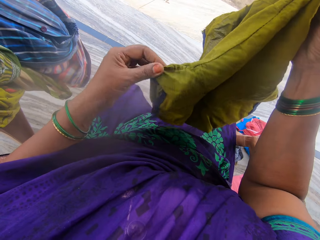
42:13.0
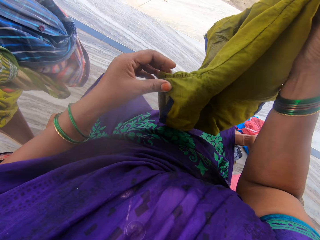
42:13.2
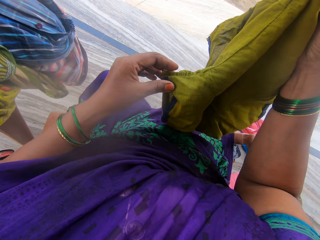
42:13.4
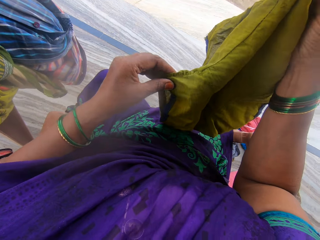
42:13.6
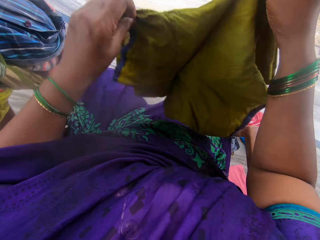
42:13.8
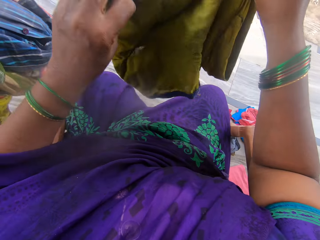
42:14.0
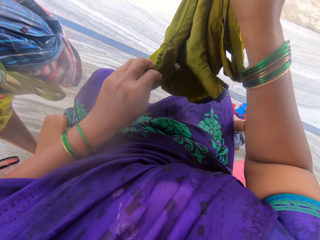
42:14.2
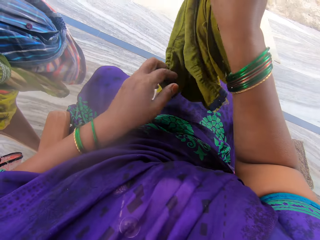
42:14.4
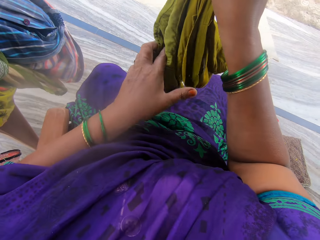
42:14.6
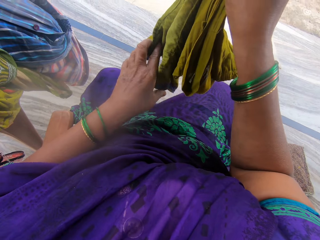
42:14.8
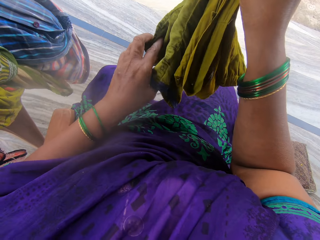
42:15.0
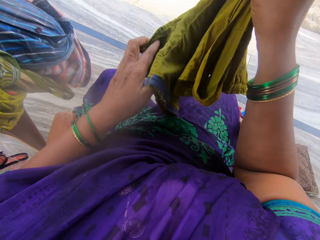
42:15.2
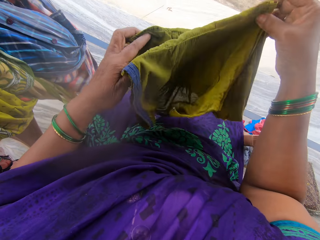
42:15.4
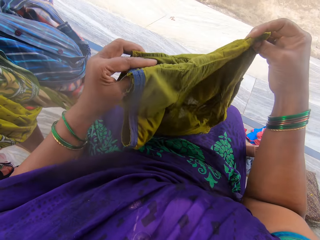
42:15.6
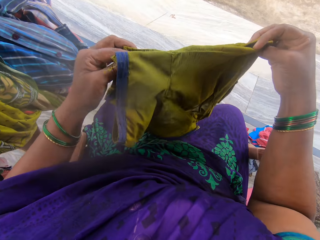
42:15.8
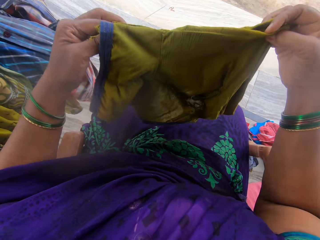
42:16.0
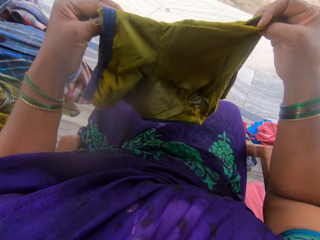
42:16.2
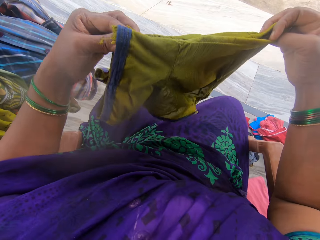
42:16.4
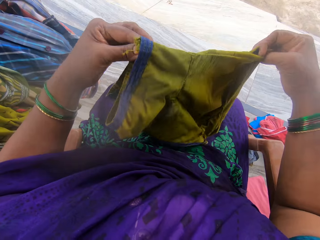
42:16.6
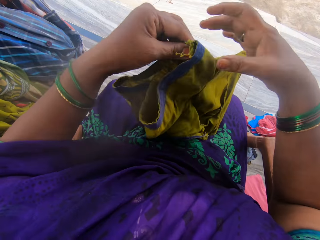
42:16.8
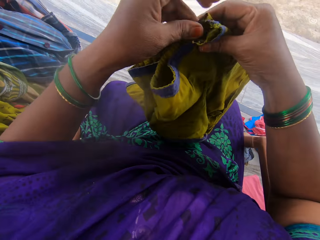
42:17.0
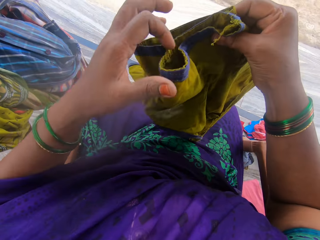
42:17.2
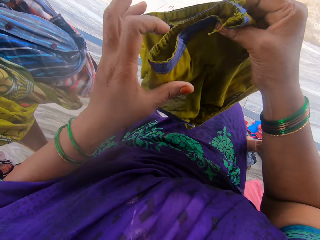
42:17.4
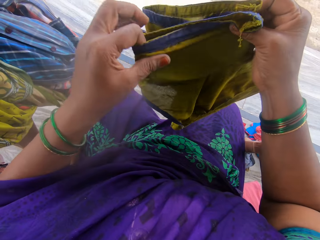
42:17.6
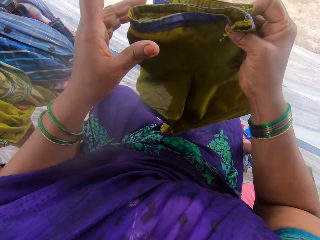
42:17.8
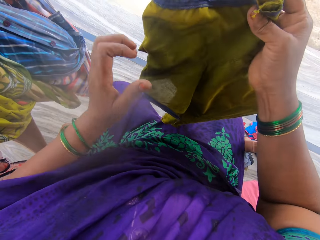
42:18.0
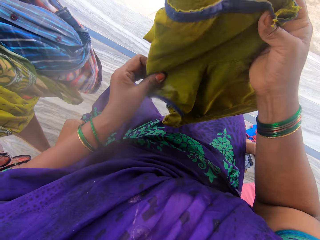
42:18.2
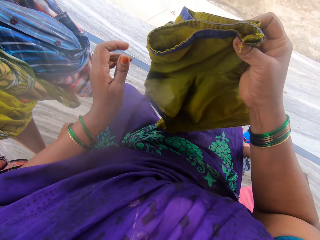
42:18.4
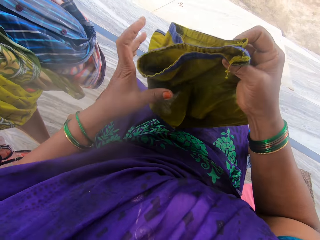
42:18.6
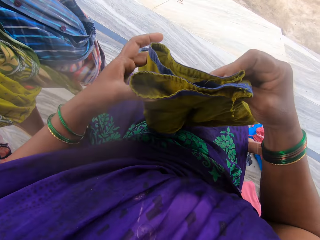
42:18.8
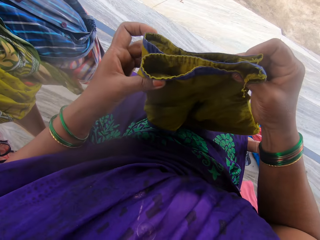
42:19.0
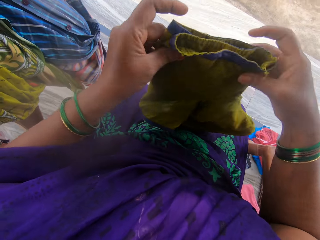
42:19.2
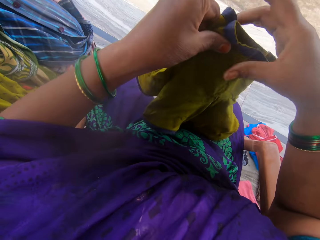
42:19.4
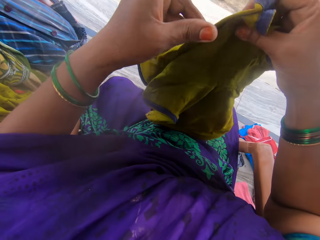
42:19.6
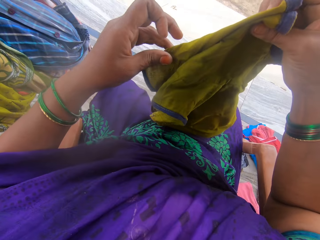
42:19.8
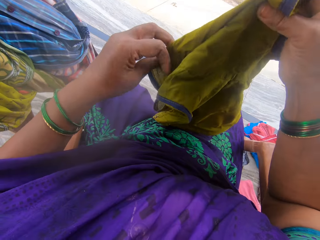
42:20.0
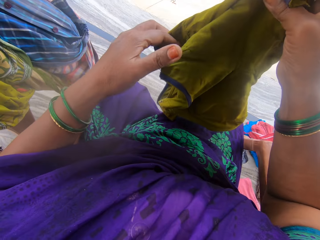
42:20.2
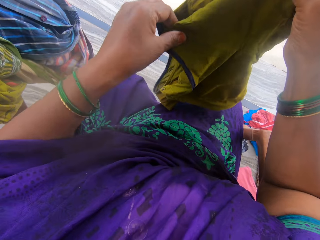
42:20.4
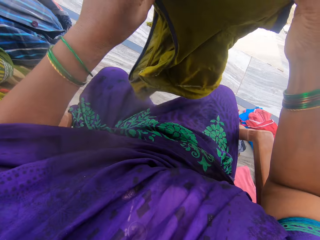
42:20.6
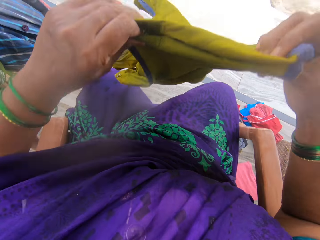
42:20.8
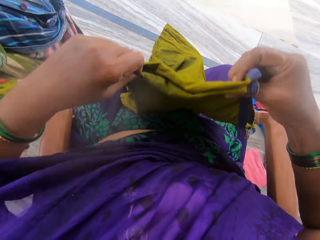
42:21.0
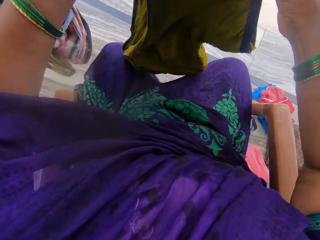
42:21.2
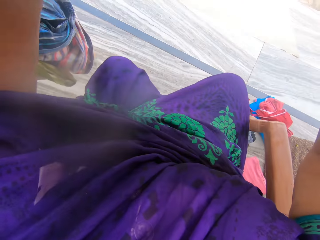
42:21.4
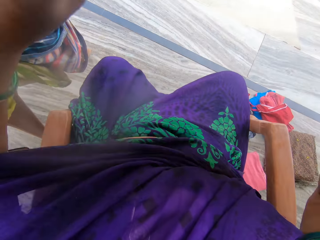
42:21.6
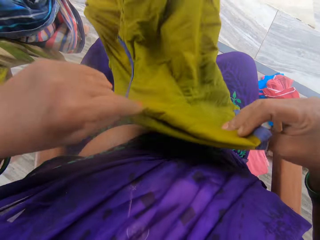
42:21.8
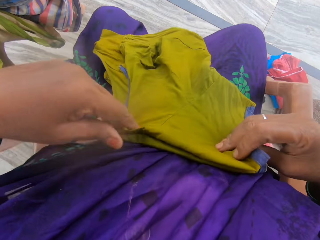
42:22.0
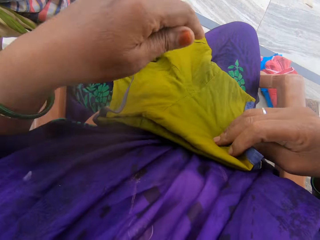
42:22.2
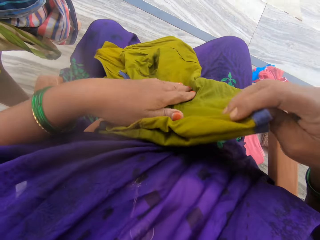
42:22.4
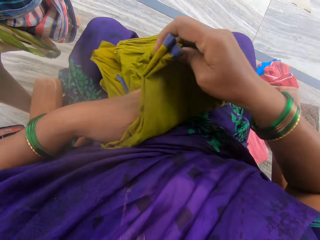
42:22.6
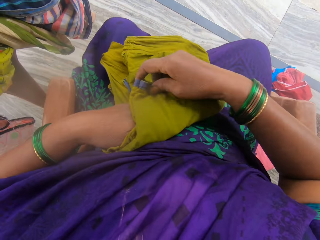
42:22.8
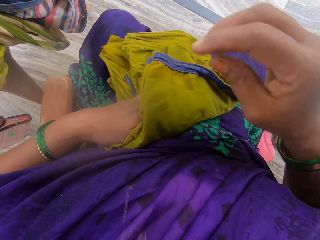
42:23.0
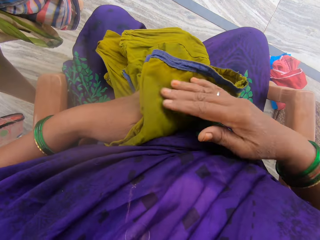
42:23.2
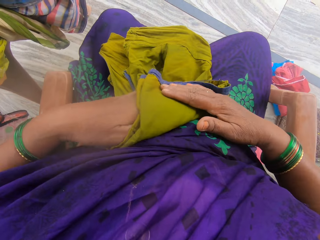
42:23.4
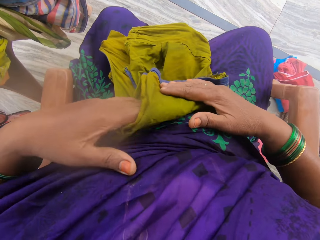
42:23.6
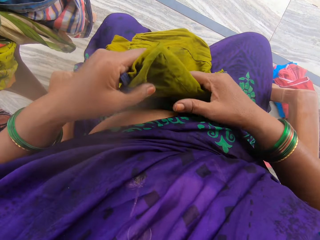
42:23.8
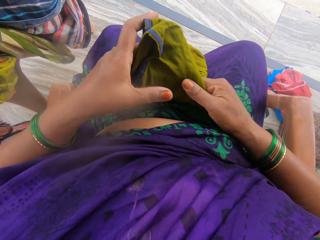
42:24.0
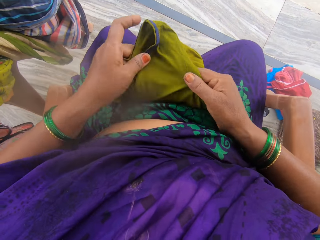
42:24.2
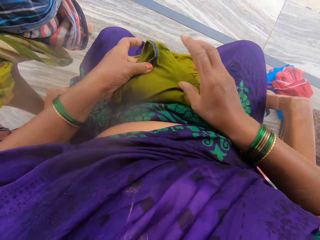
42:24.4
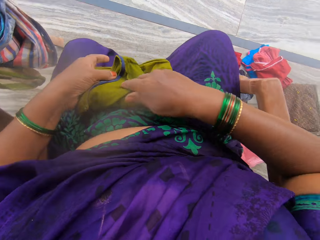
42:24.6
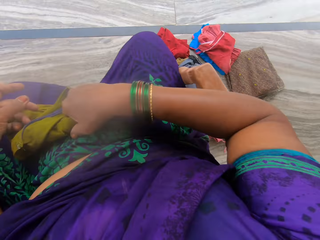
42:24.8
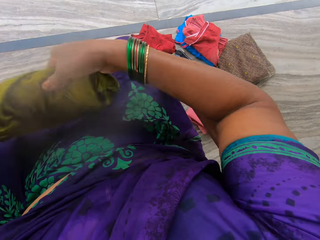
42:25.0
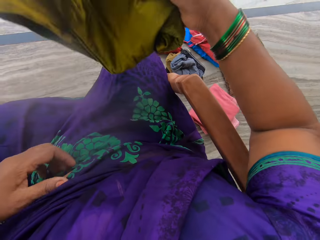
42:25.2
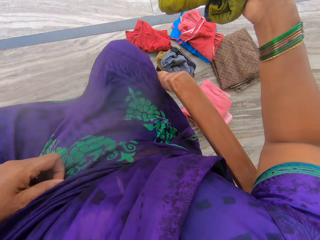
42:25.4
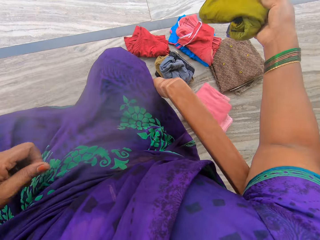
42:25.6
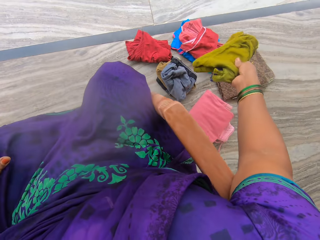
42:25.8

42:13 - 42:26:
The camera wearer straightens the cloth. He puts down the cloth on his waist. He folds the cloth. He folds the cloth again.

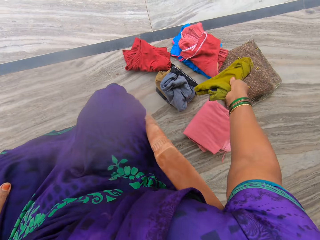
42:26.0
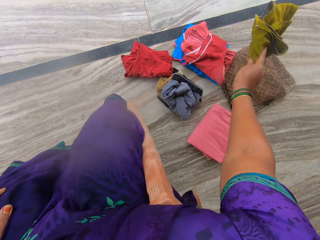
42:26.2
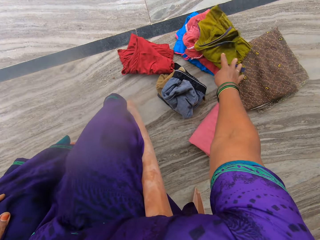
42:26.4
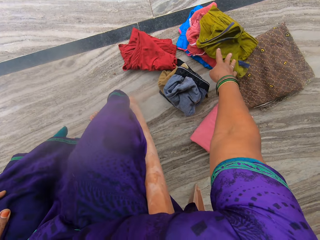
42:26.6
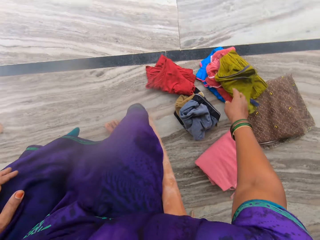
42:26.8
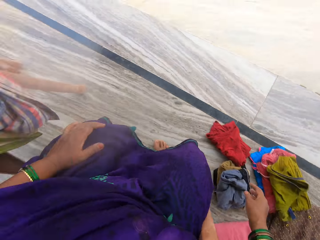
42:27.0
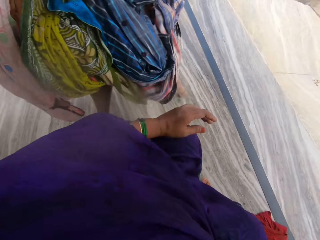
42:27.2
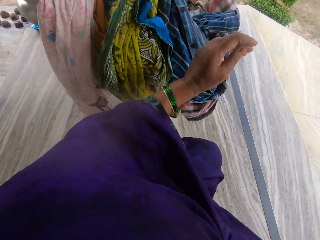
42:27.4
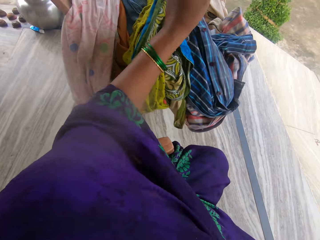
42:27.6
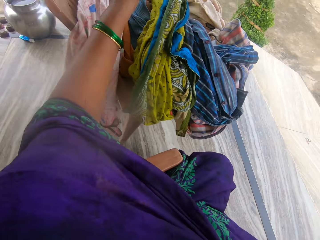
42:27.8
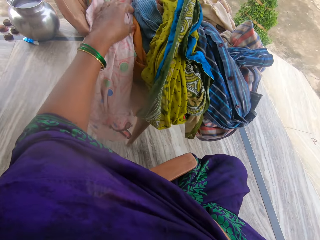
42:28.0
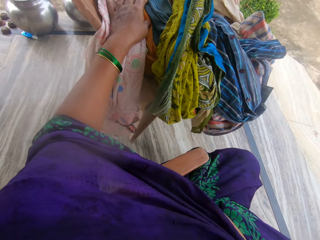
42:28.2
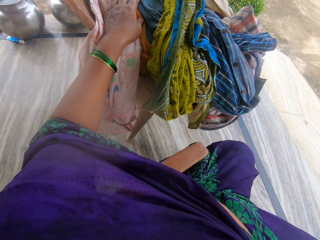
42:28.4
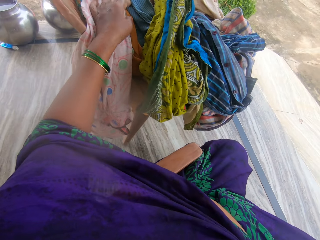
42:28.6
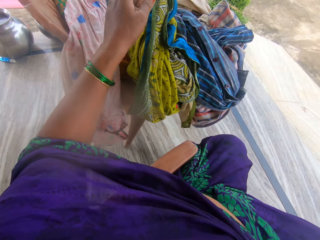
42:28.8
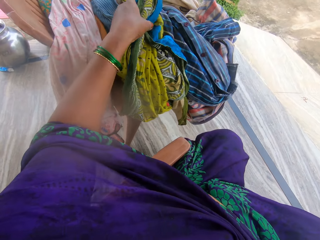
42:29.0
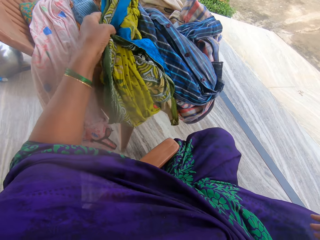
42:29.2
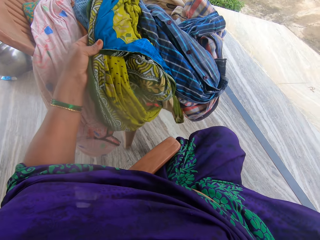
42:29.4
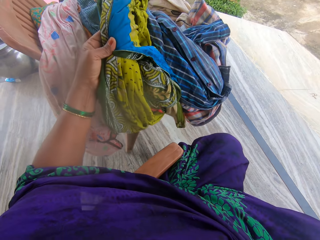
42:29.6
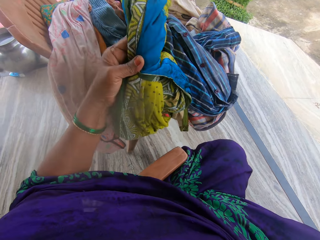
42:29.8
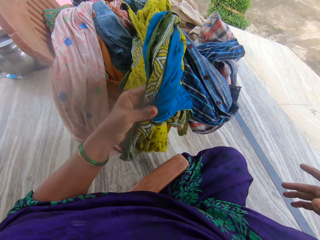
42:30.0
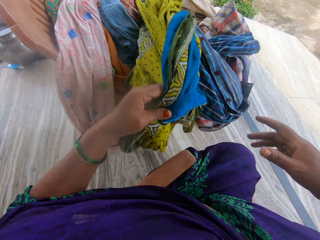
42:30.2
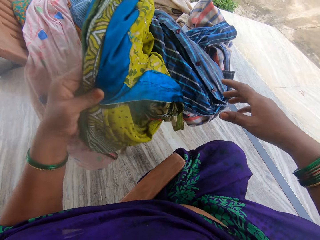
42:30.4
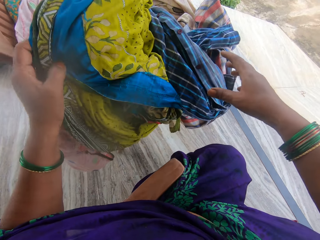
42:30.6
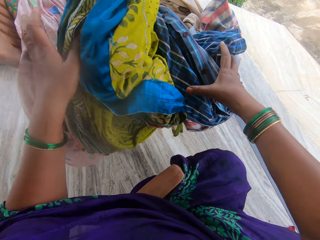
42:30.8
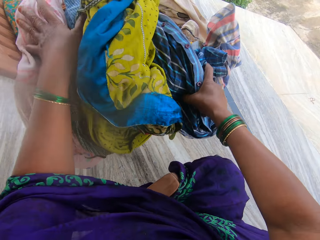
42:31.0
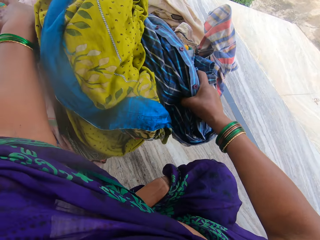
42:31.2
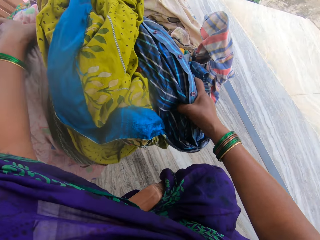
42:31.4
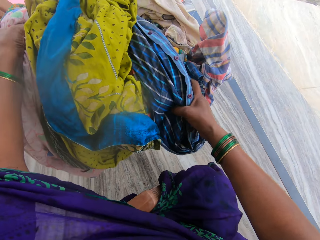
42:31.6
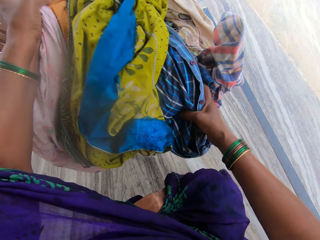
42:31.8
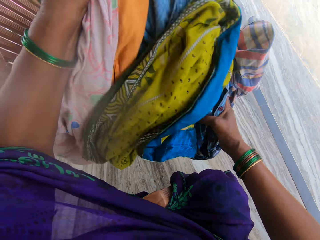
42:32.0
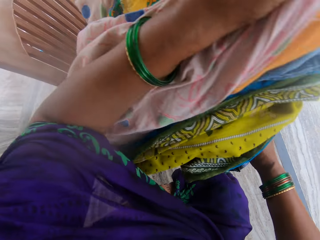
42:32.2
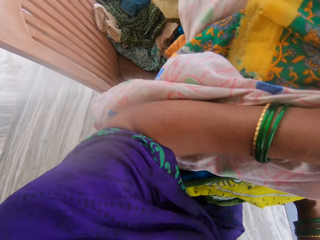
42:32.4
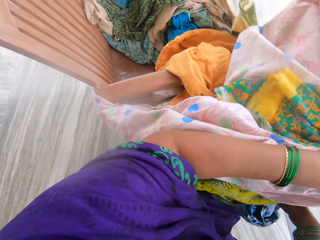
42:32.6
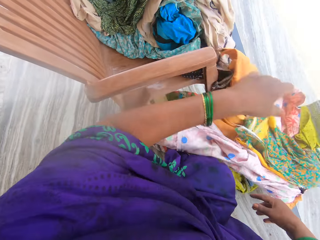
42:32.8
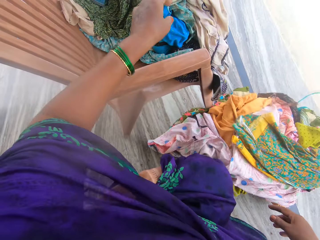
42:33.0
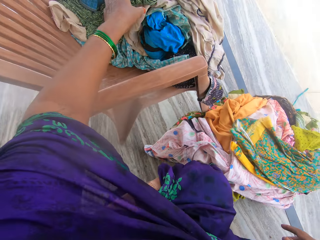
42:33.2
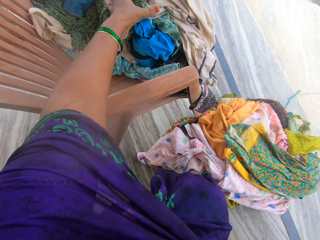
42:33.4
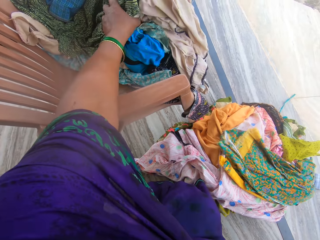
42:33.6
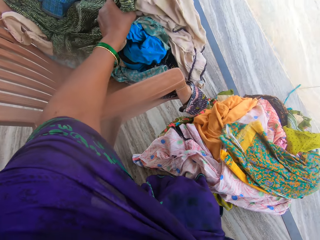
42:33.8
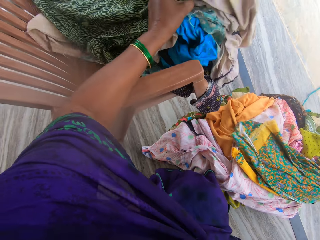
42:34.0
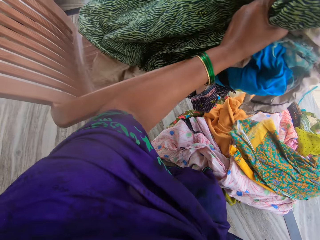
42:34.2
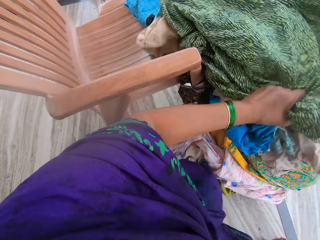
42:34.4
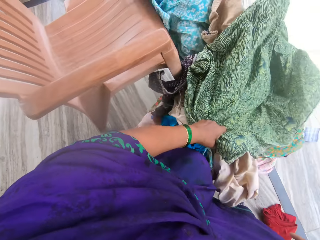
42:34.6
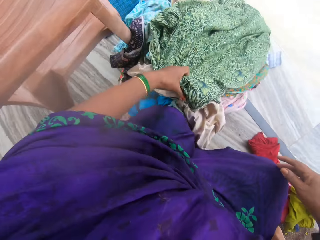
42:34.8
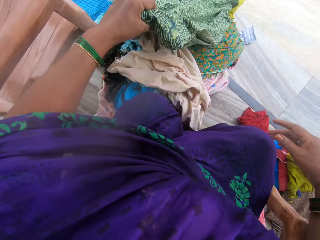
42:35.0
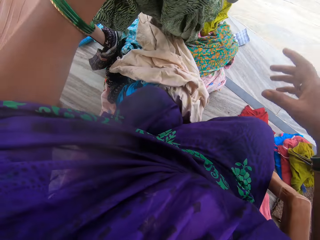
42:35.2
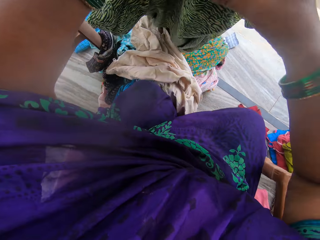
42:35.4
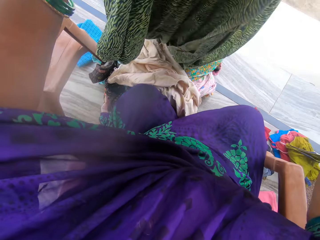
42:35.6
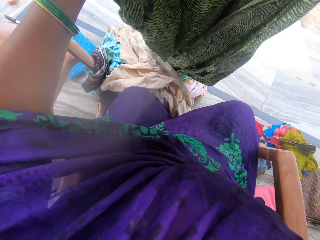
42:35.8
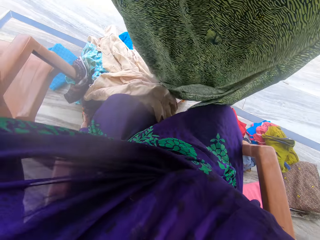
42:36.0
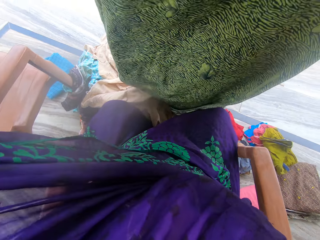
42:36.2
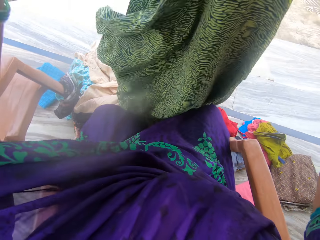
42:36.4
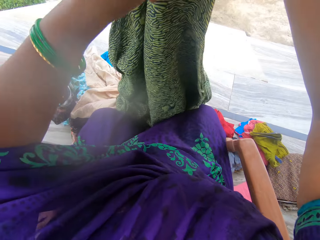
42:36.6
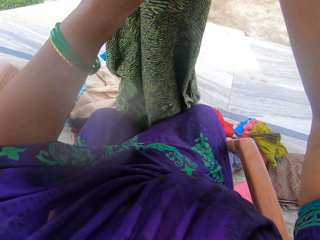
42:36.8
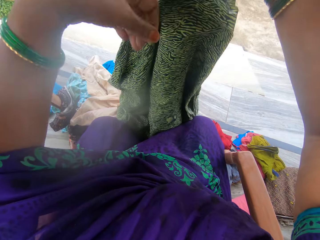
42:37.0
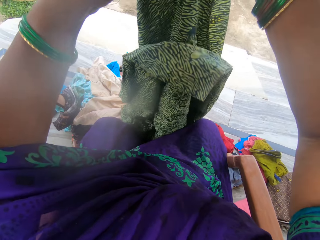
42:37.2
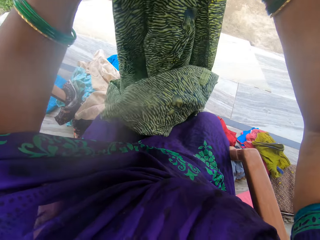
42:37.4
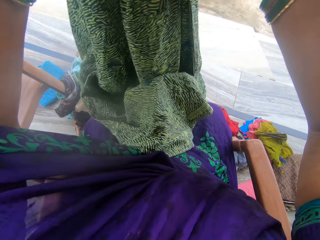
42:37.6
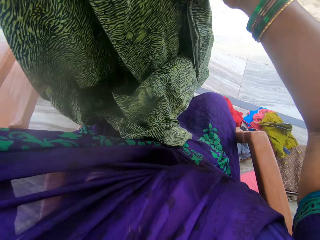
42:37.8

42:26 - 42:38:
The camera wearer puts down the cloth on top of the other clothes. He puts his hands on the clothes, holds the cloth and touches the clothes on the chair. He holds the clothes with both hands. He carries the clothes from the chair. He talks to himself. He puts the clothes on the floor. He throws the clothes on the floor. He picks the clothes. He carries another set of clothes from the chair. He puts the clothes on the floor. He throws the clothes on the floor. He picks up a material. He holds the cotton fabric with both hands.
